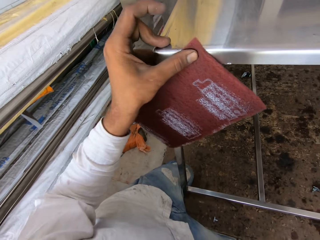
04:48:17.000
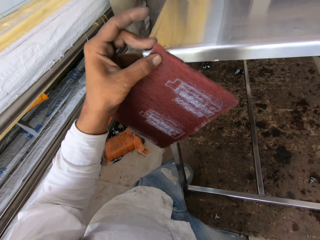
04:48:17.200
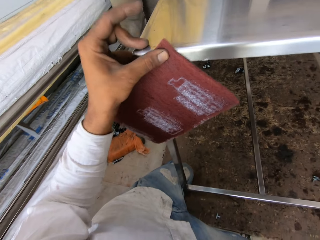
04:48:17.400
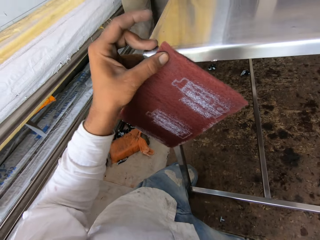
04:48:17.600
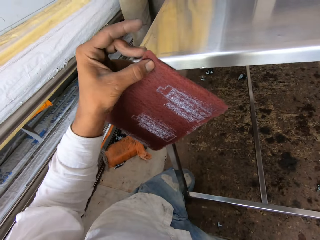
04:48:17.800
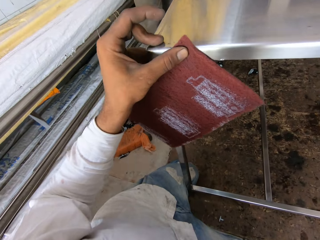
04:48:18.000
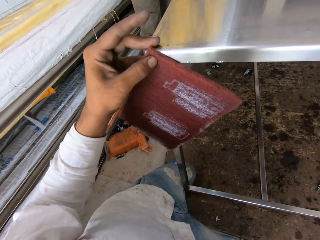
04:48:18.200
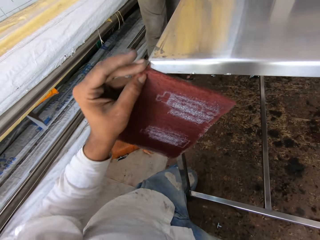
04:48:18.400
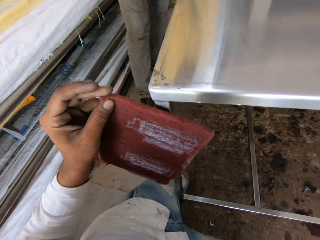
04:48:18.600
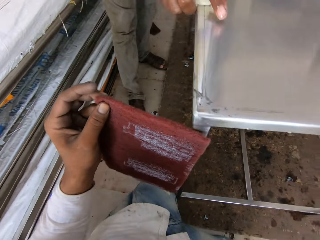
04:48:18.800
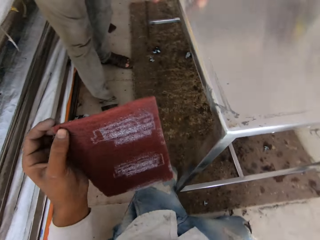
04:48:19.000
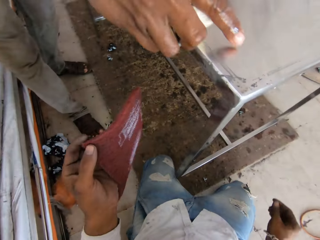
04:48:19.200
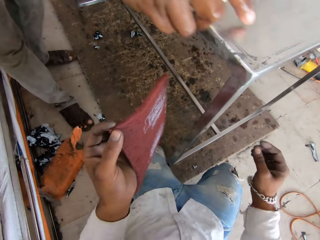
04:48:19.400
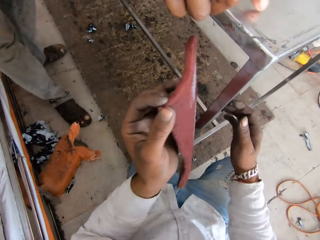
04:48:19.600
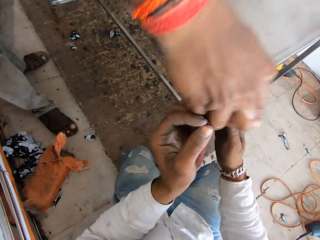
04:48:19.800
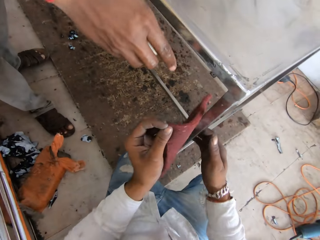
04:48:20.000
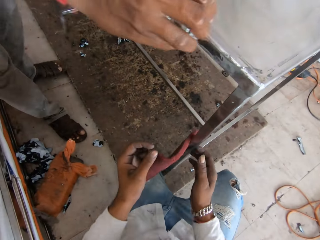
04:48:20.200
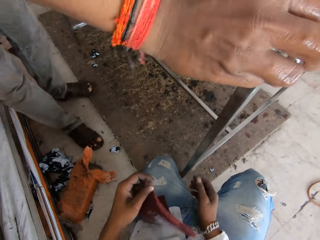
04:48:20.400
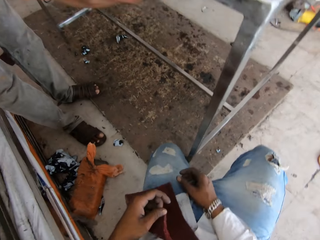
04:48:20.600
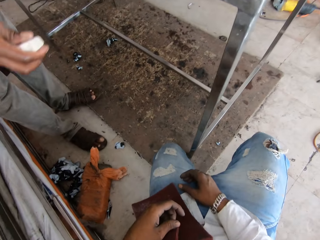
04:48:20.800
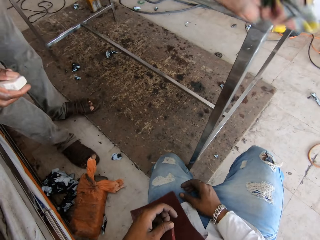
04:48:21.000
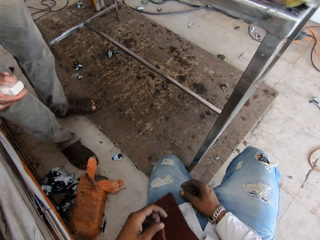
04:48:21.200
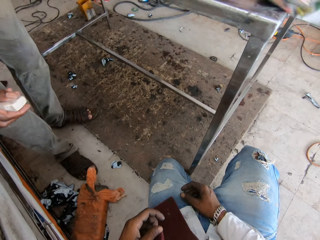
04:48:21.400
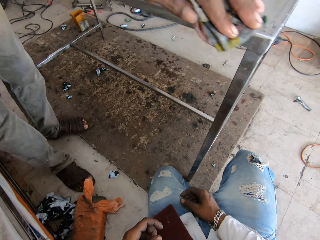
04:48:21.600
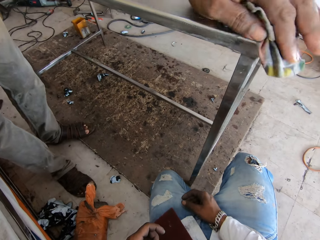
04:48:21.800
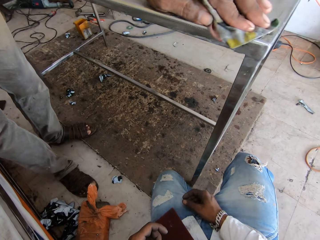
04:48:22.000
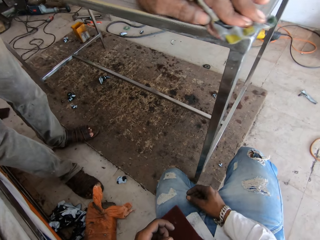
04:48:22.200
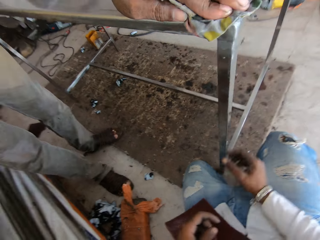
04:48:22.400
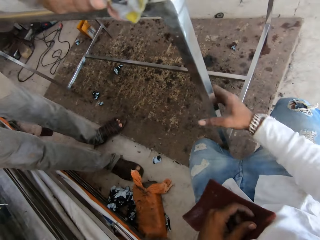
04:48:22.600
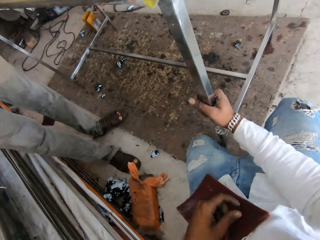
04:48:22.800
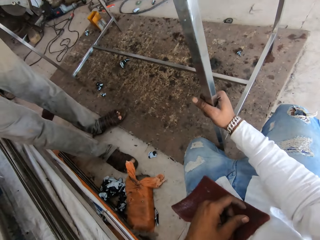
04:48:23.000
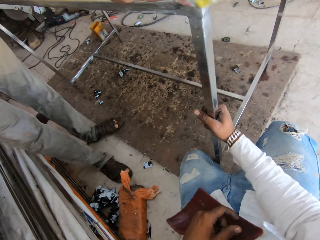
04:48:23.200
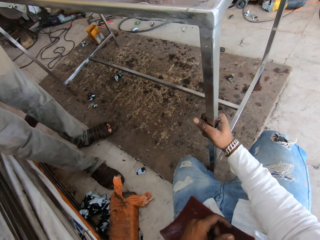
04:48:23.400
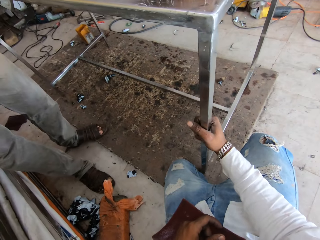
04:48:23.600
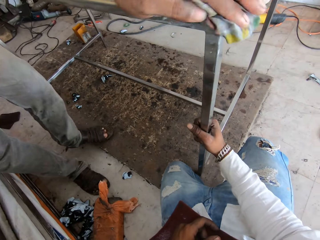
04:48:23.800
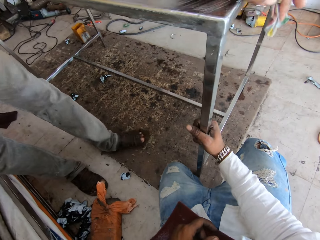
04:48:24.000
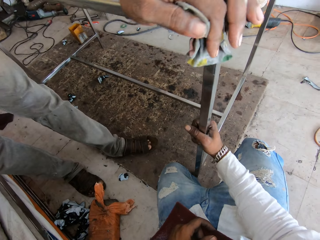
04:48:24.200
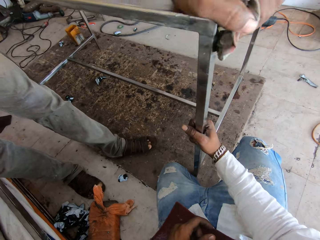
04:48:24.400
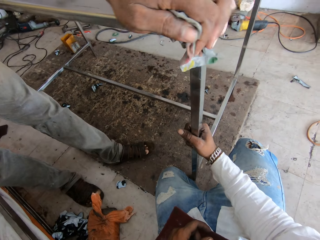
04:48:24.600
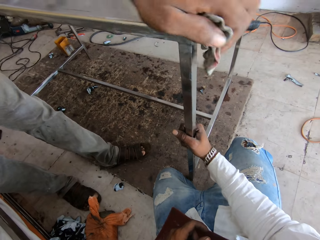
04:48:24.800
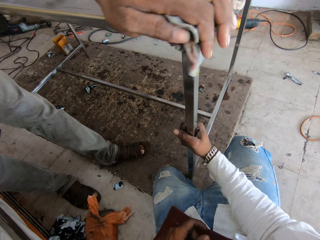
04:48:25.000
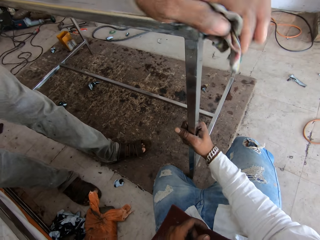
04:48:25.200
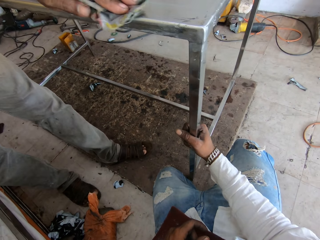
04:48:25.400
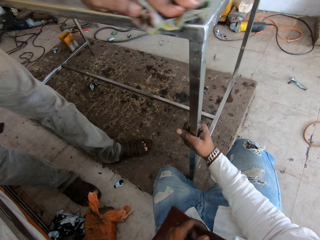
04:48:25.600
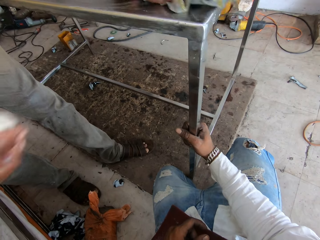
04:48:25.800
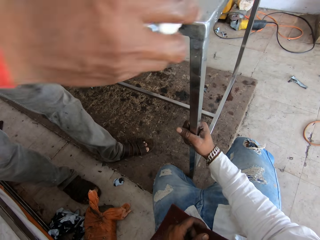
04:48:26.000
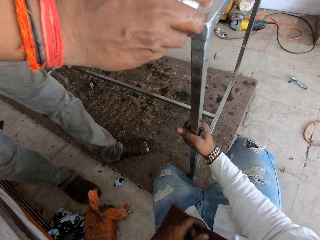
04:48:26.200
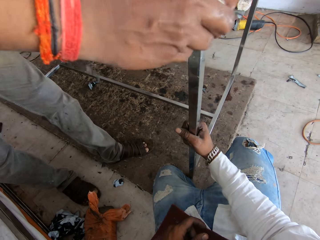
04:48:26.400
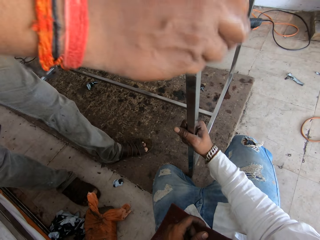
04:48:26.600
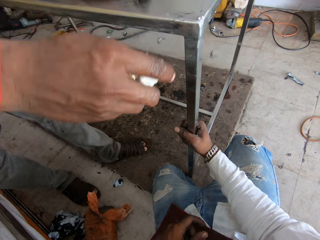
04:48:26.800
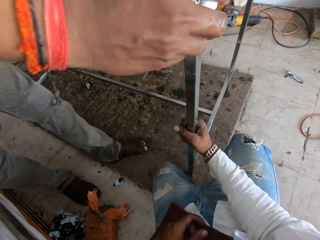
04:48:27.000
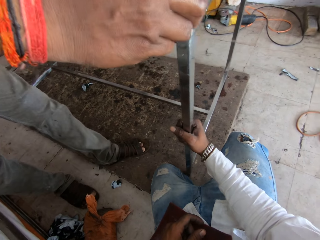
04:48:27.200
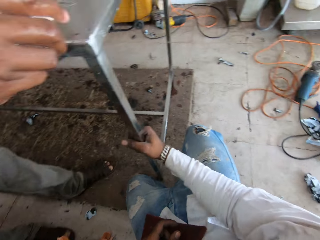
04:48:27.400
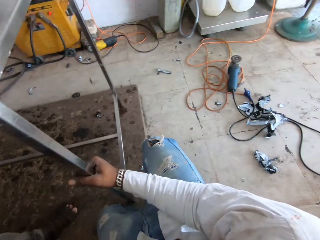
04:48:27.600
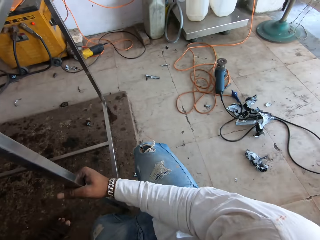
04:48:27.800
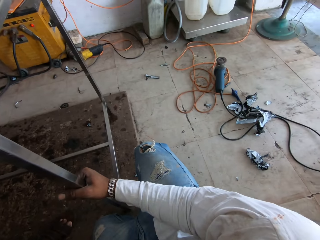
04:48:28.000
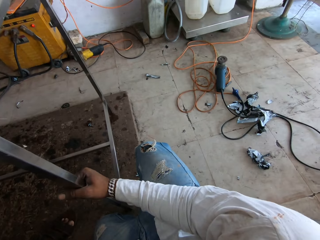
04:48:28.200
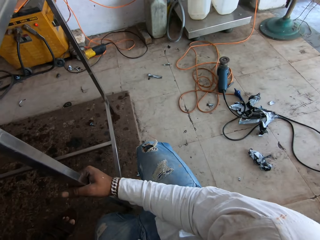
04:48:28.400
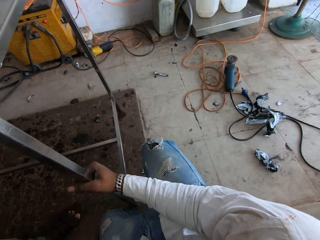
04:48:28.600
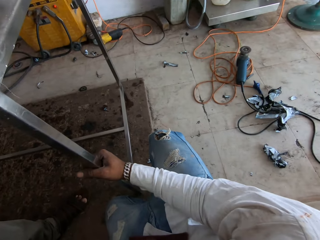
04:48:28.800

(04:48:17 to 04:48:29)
A man converses with the camera wearer. The man scratches the steel table with a piece of cloth. The camera wearer holds the table with the right hand. The man applies soap on the steel table.

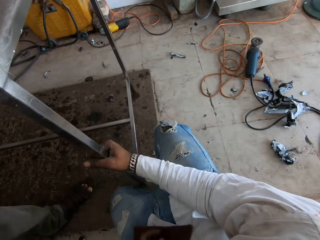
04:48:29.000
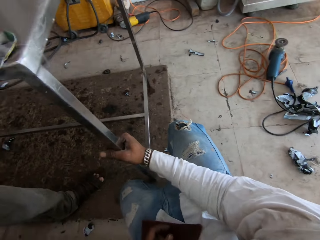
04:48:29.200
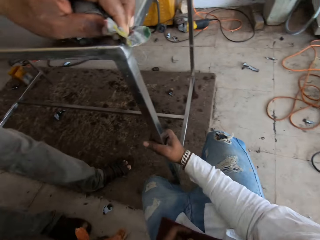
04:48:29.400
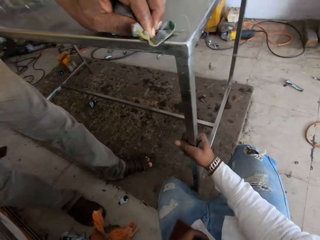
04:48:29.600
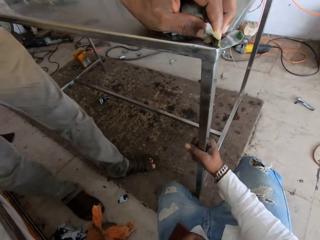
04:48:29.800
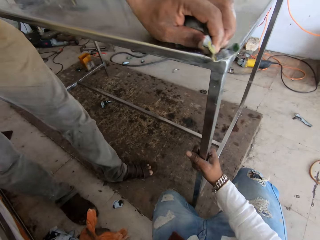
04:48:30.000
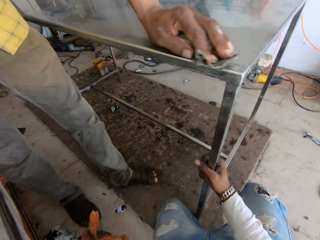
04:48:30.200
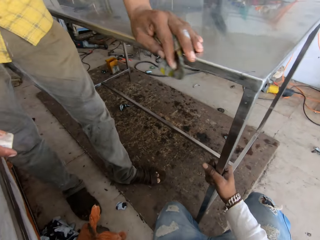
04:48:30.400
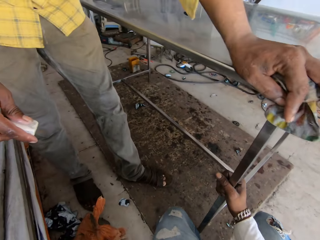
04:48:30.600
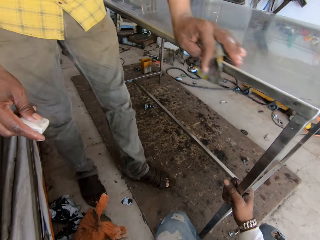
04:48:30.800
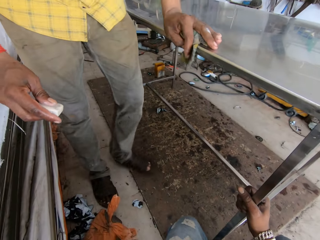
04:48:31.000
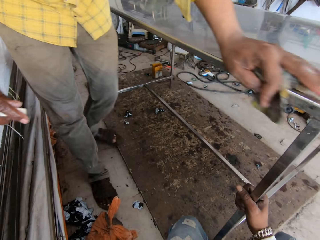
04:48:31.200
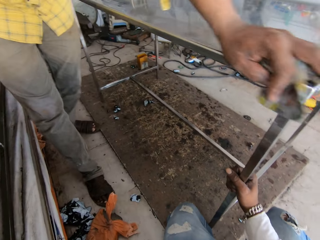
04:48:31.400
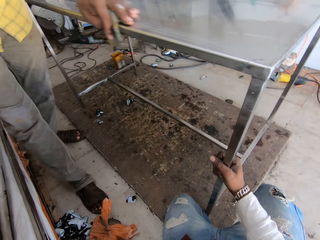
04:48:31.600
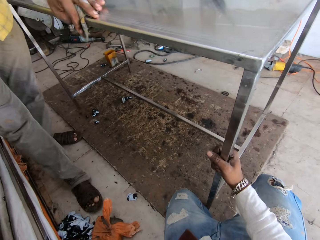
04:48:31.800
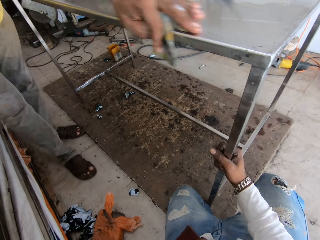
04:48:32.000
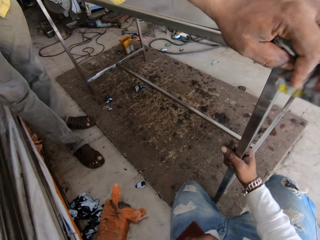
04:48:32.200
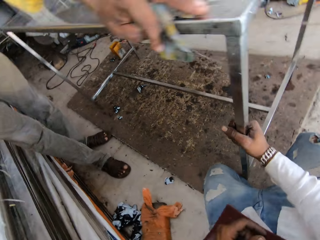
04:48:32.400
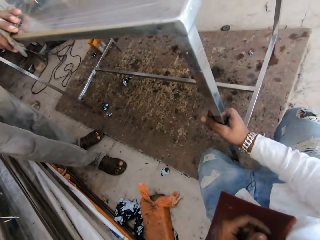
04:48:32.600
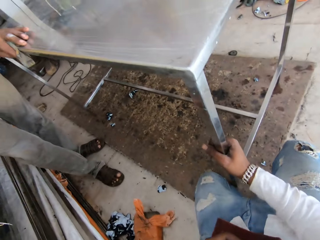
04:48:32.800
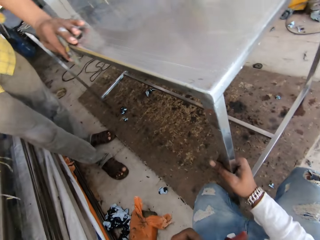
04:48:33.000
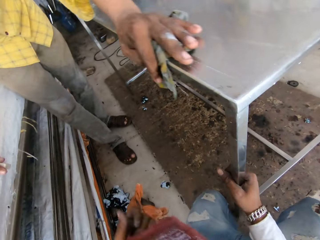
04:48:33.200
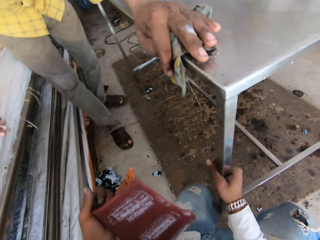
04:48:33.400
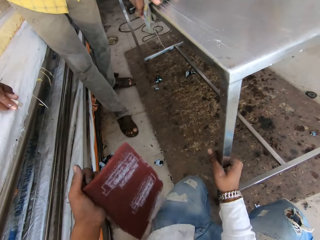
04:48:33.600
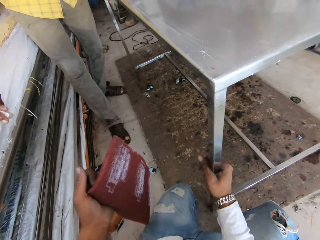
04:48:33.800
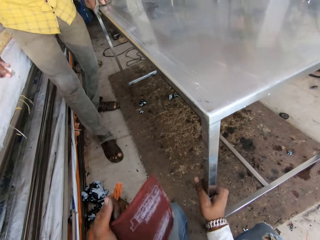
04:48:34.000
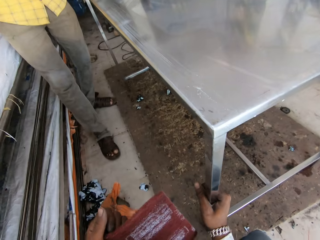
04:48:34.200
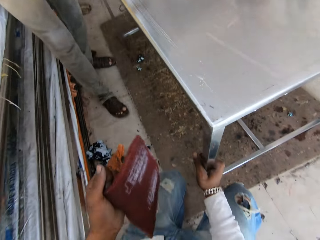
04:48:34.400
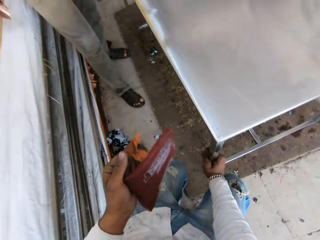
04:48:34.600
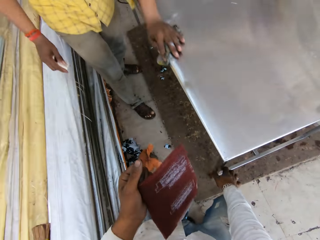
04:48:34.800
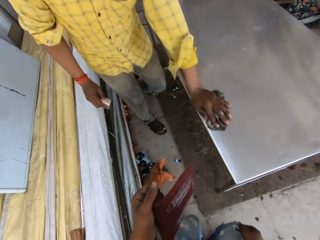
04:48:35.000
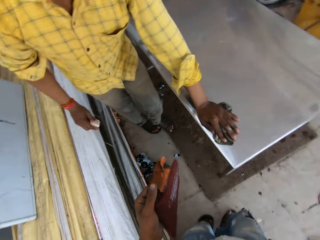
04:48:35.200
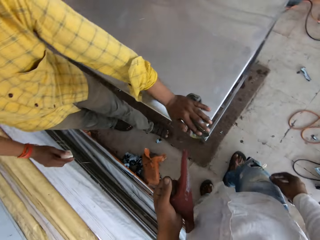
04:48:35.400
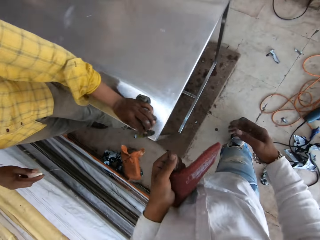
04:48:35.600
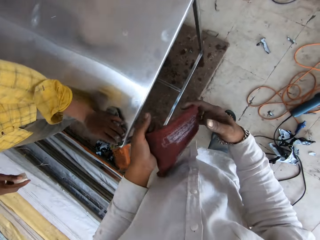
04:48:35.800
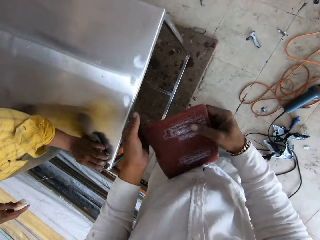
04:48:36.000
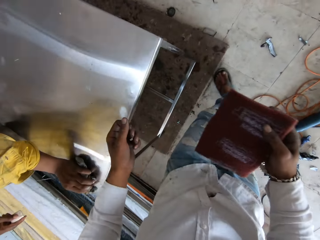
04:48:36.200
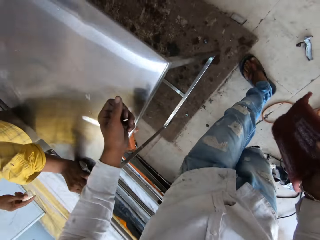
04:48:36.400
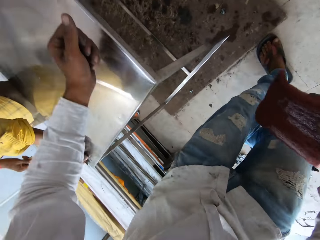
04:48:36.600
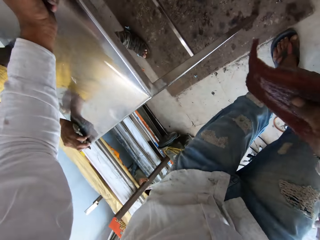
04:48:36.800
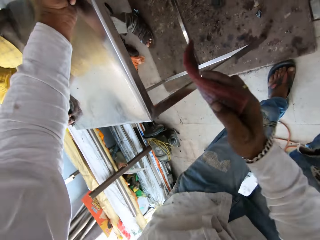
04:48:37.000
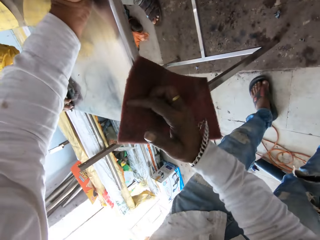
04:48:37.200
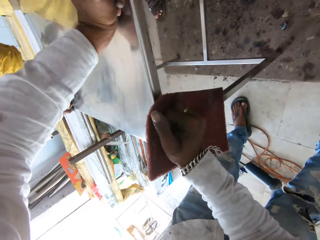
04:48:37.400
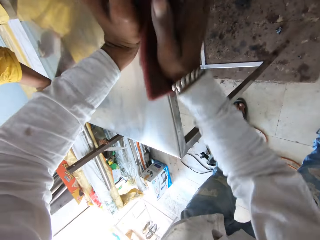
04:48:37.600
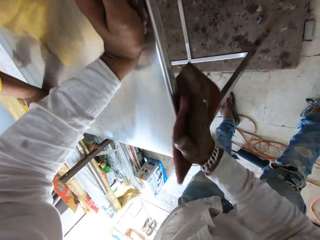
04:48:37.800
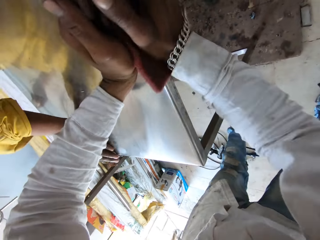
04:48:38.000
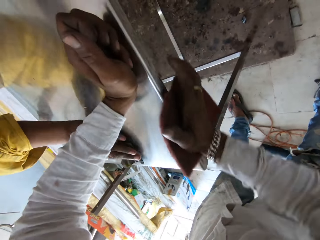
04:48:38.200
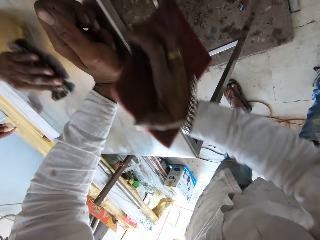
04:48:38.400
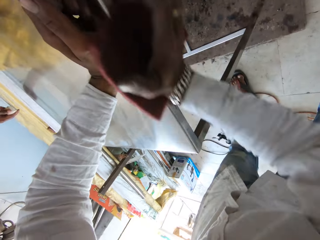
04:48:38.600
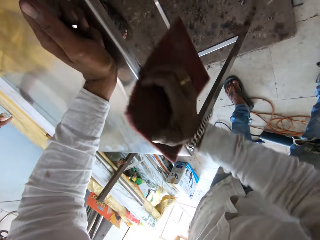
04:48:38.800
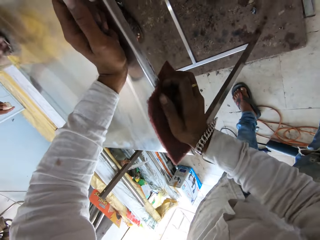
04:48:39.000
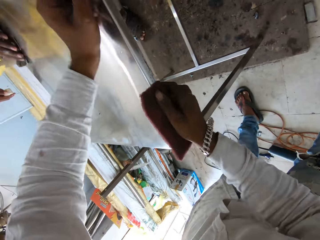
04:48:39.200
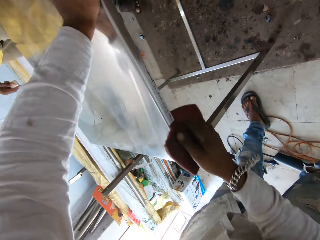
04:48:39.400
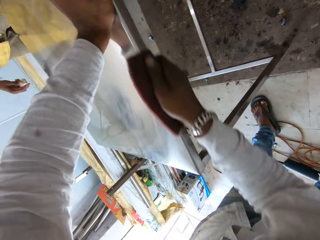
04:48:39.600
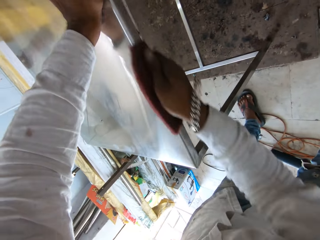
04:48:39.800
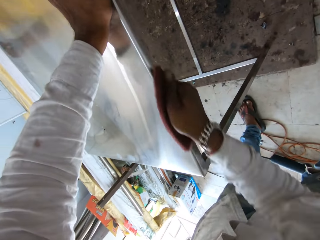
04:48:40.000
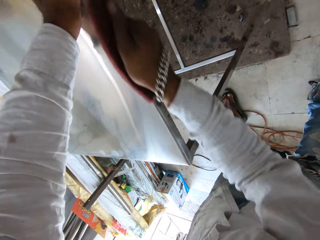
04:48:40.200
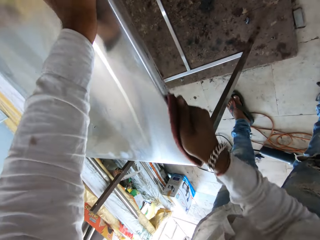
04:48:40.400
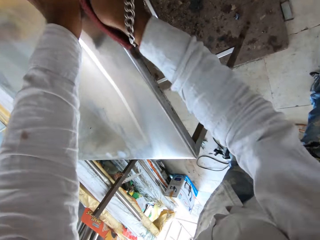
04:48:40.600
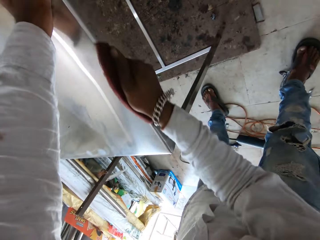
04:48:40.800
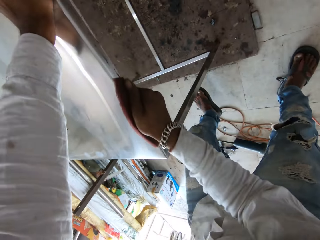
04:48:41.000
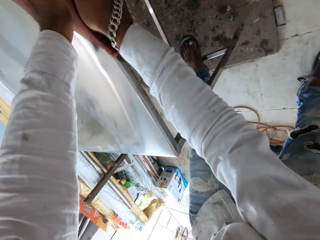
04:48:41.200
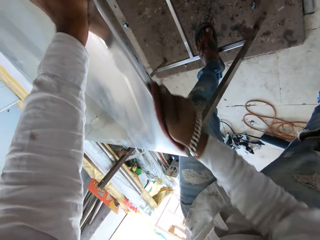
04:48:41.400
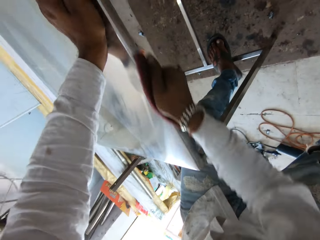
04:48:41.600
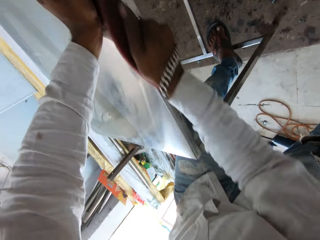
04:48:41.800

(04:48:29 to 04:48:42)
A man rubs the steel table with the piece of cloth. The camera wearer stands up and walks around the workshop. They scratch the steel table with a piece of cloth. They smoothen the table using a sandpaper.
